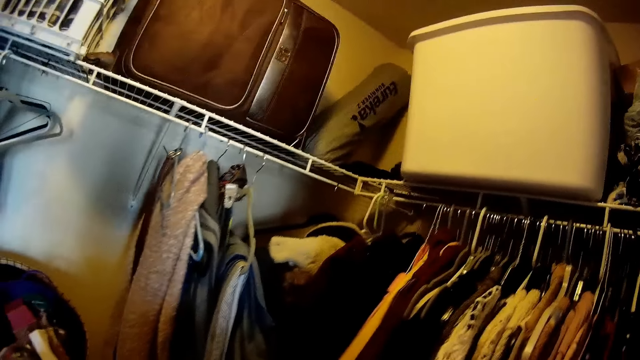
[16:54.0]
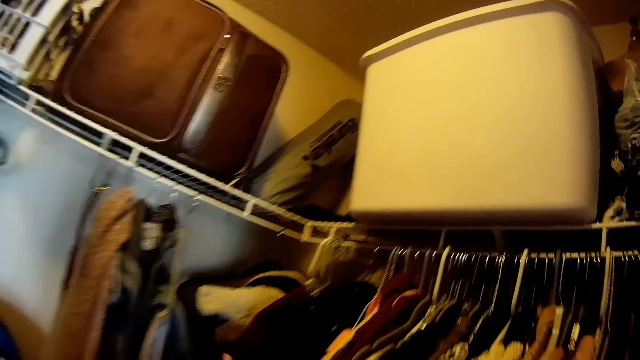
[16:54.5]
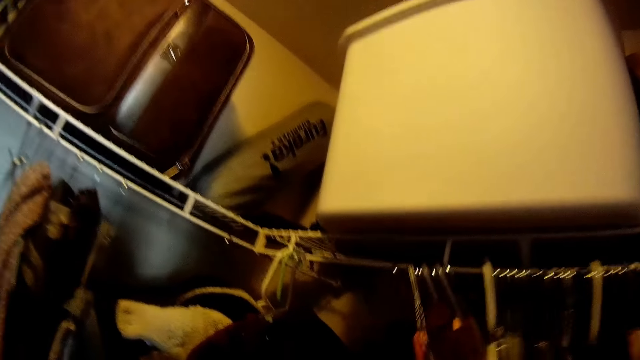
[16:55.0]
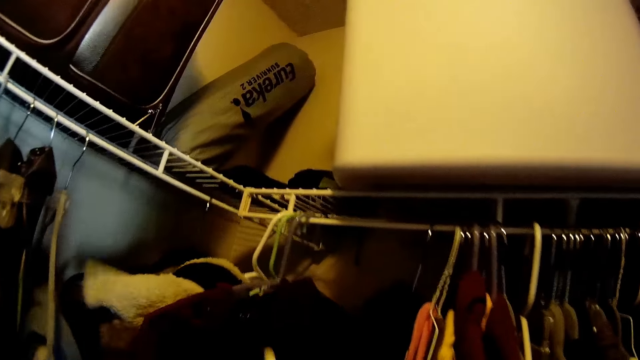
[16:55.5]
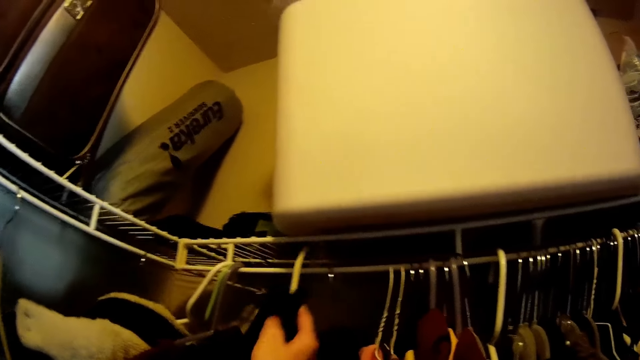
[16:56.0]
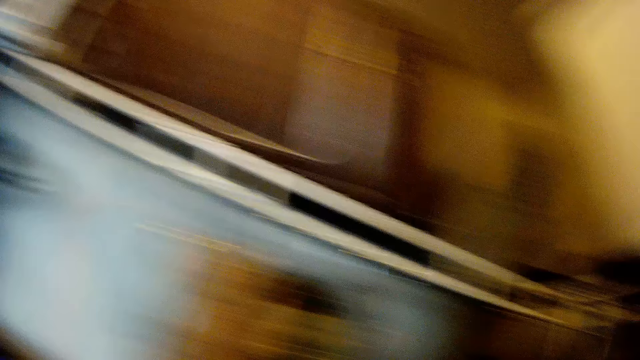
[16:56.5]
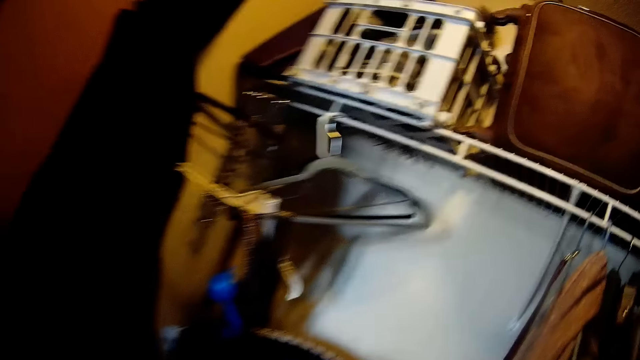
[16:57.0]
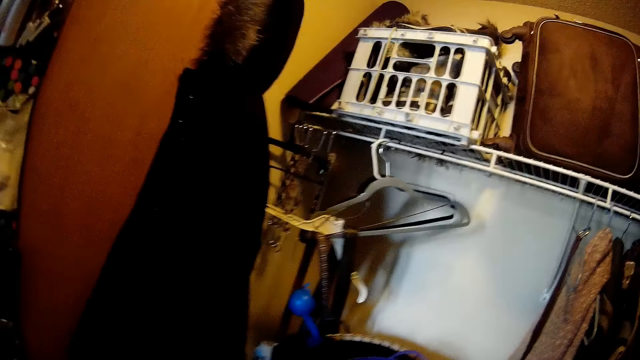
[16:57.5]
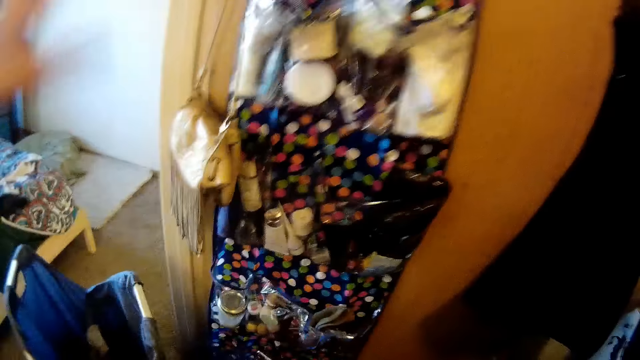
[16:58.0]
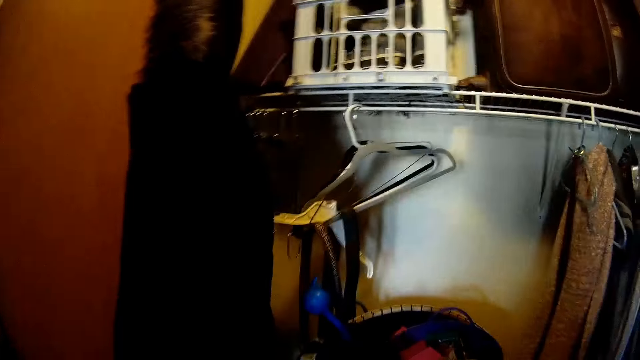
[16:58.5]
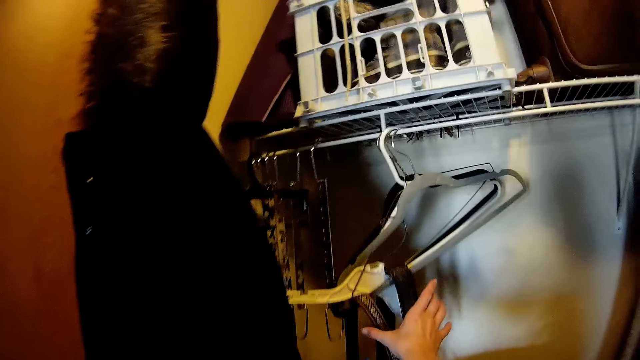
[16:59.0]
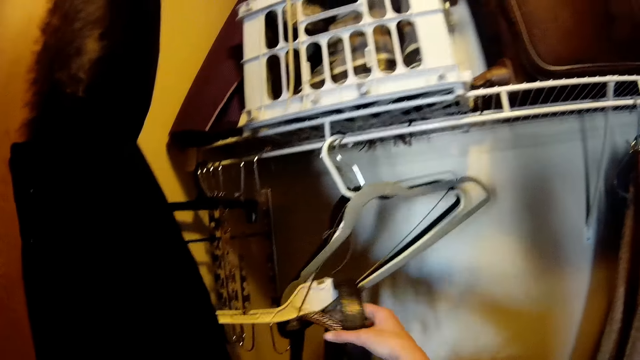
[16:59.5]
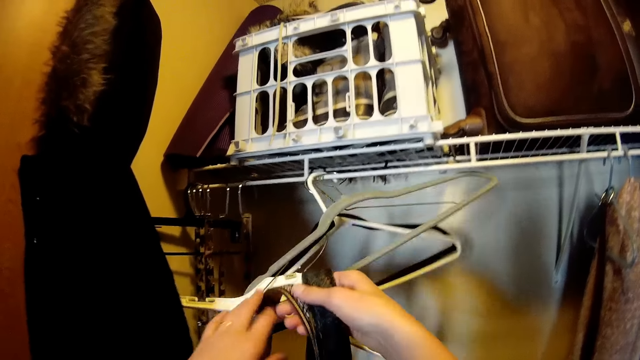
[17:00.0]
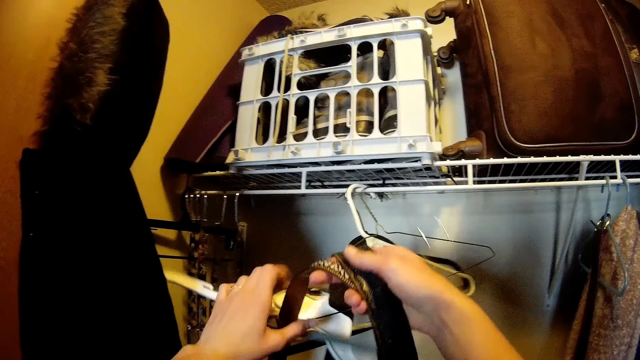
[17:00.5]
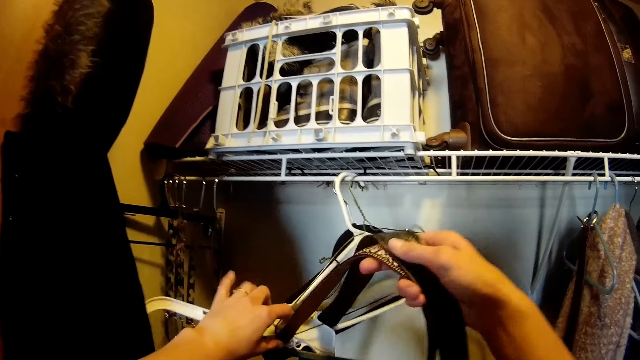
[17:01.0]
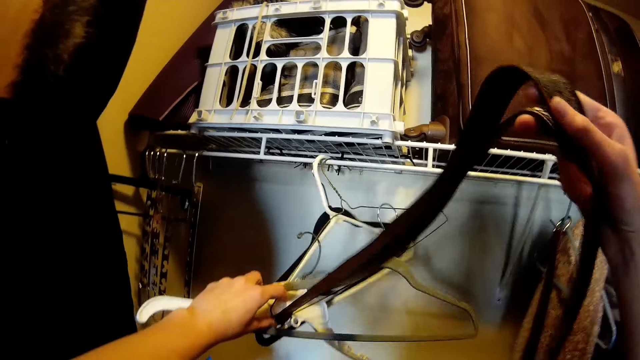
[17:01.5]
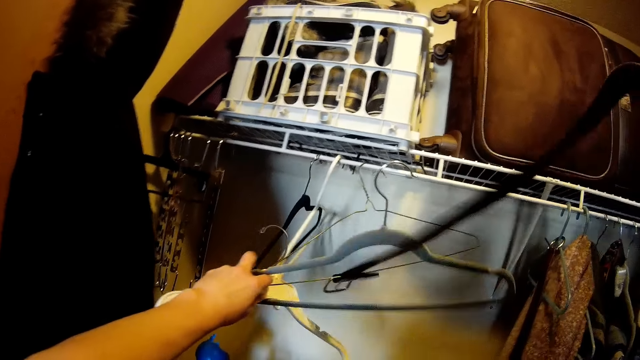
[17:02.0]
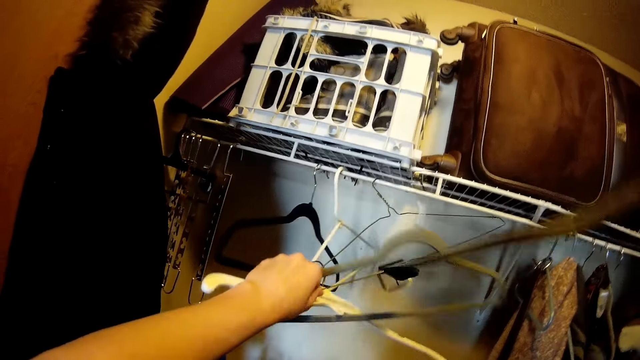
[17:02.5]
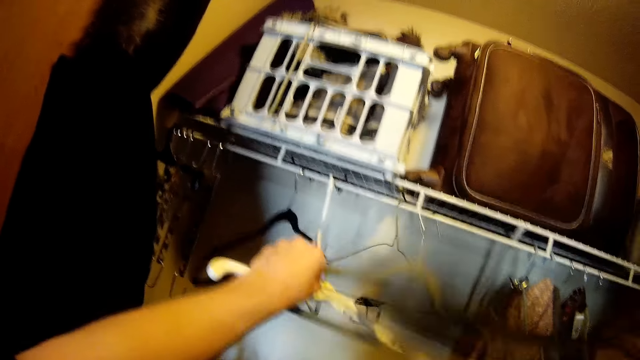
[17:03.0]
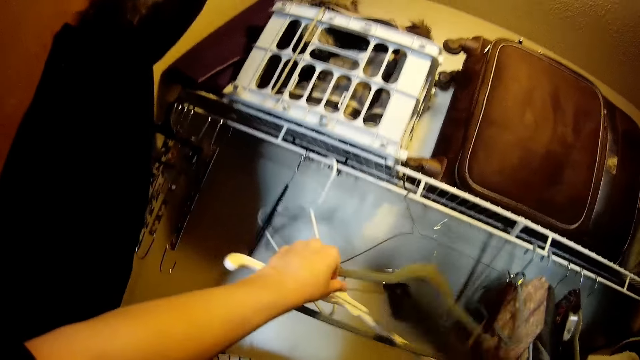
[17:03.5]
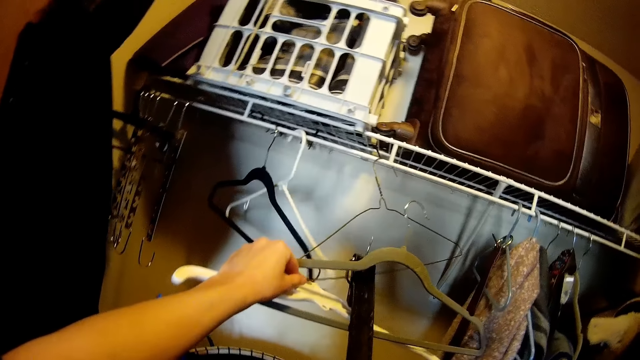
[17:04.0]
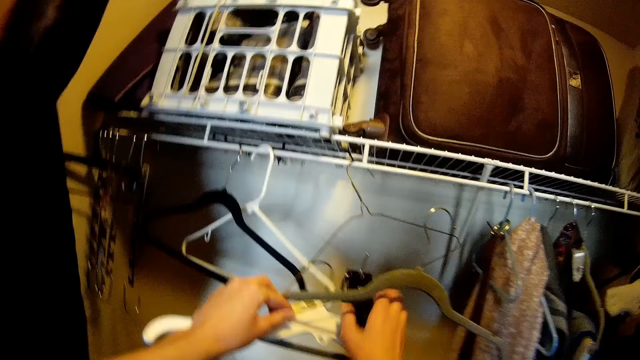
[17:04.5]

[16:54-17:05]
The camera wearer turns around the room. They move clothes on the closet. They put the hanger on the closet. They turn around the room. They pick belts from the hanger.

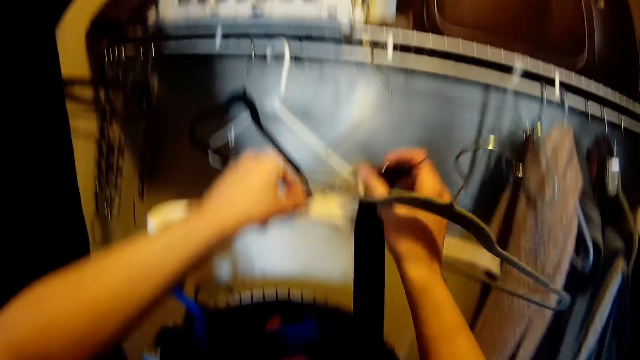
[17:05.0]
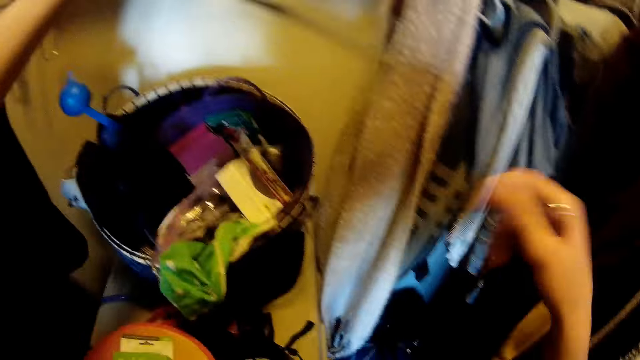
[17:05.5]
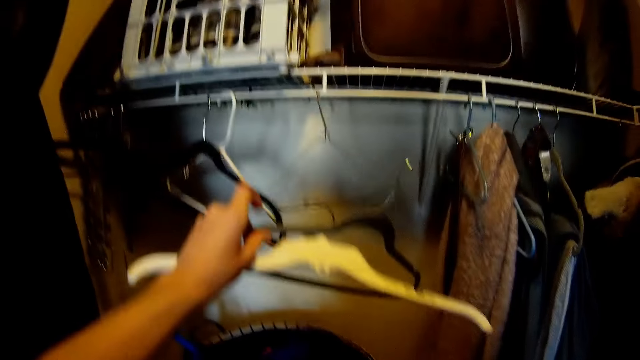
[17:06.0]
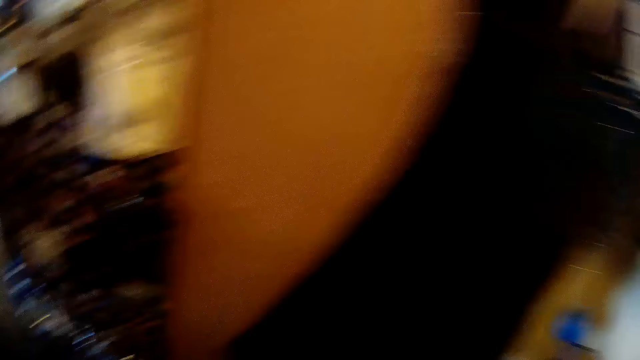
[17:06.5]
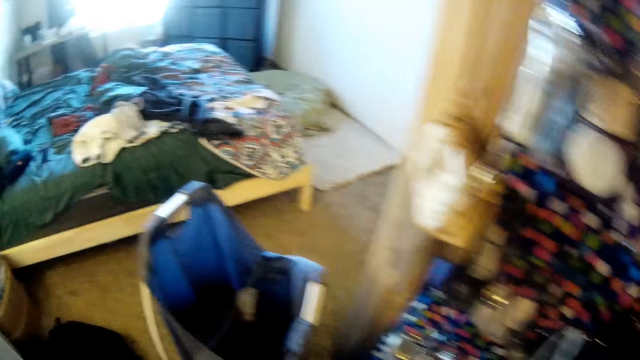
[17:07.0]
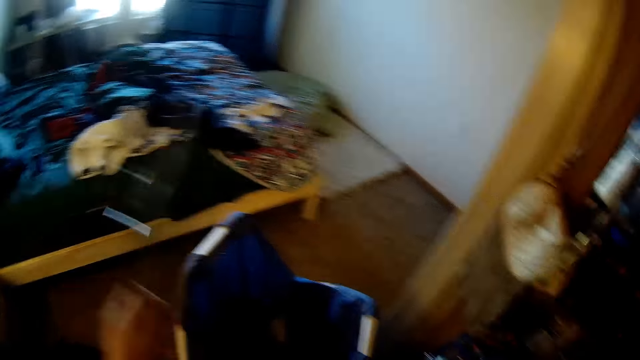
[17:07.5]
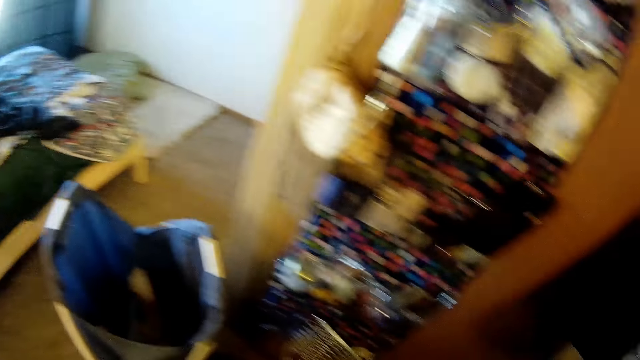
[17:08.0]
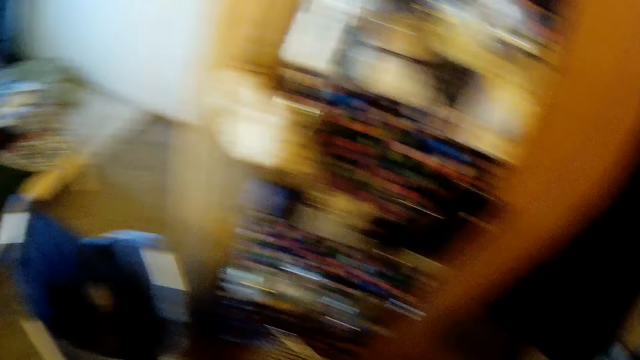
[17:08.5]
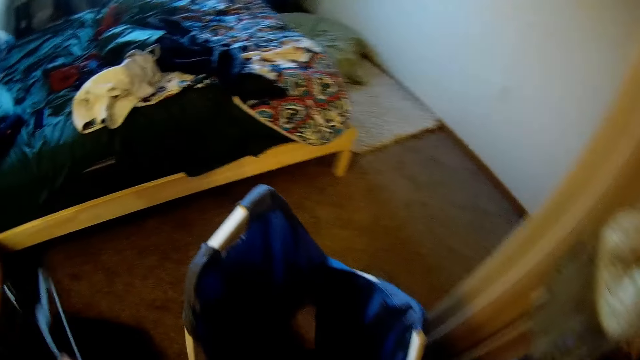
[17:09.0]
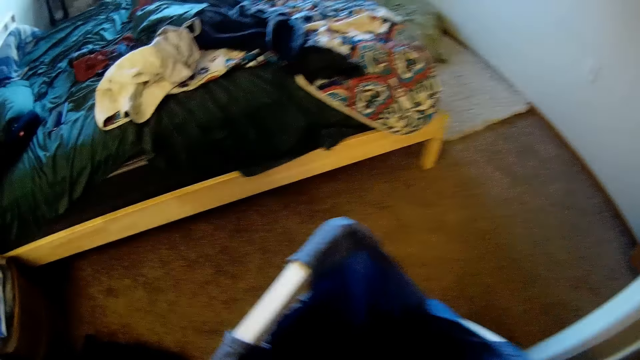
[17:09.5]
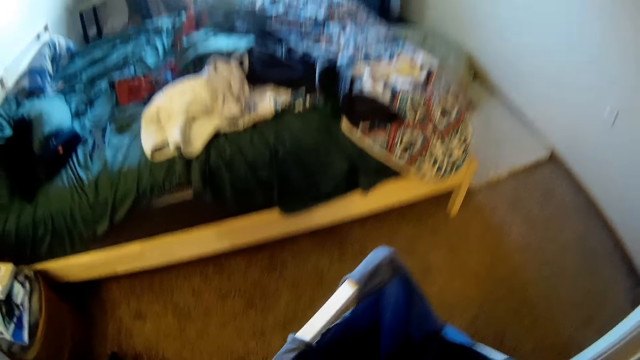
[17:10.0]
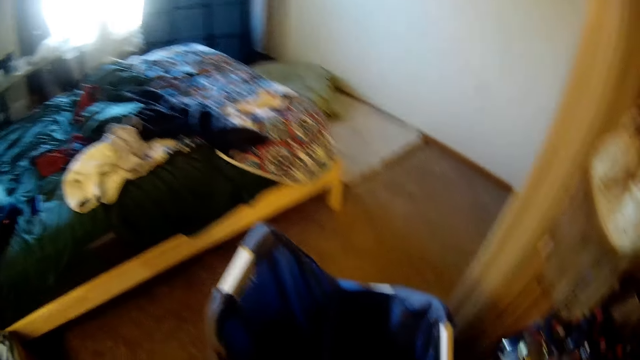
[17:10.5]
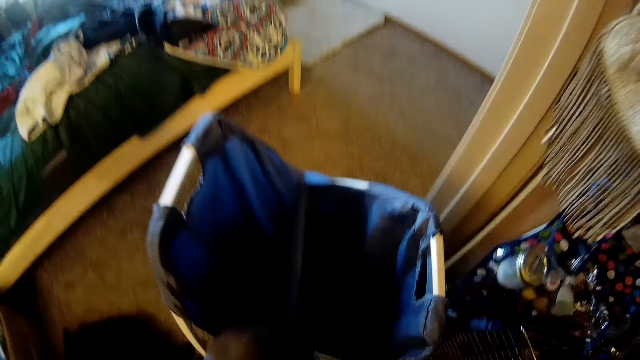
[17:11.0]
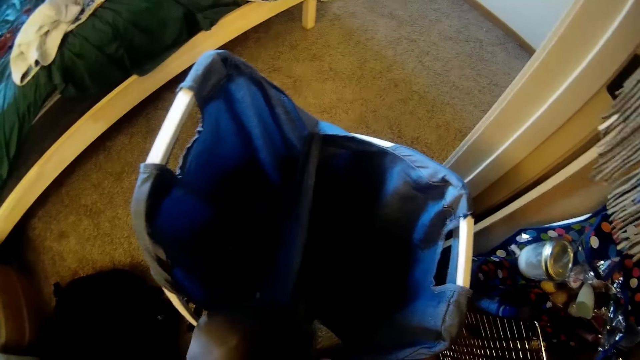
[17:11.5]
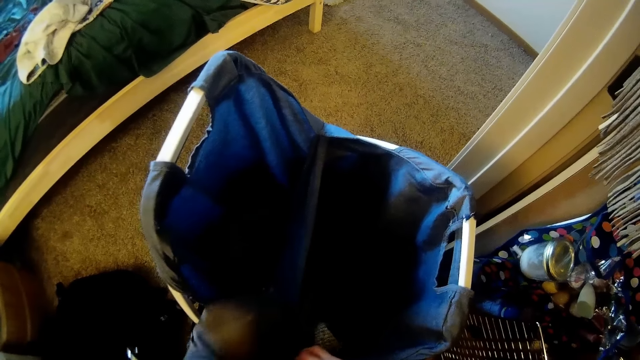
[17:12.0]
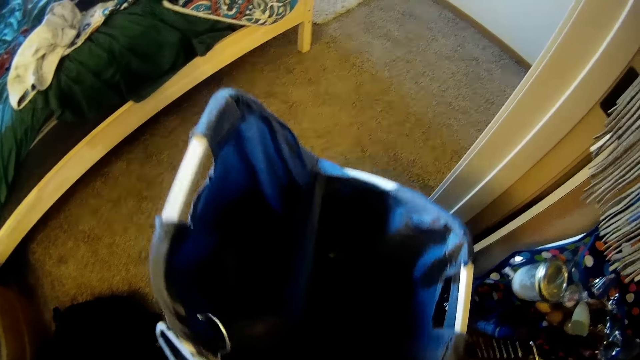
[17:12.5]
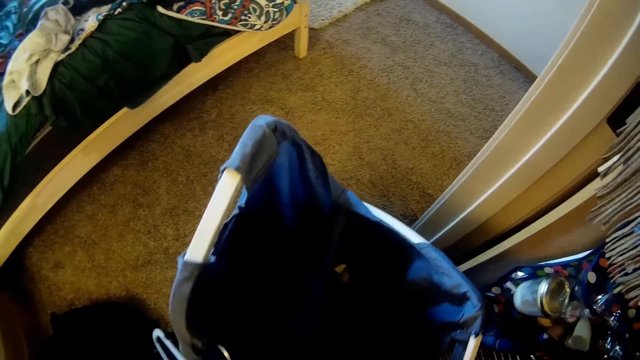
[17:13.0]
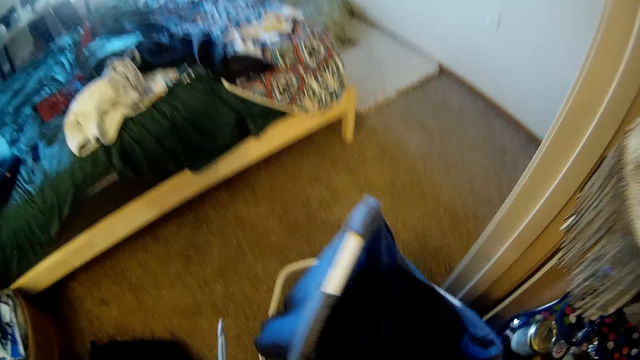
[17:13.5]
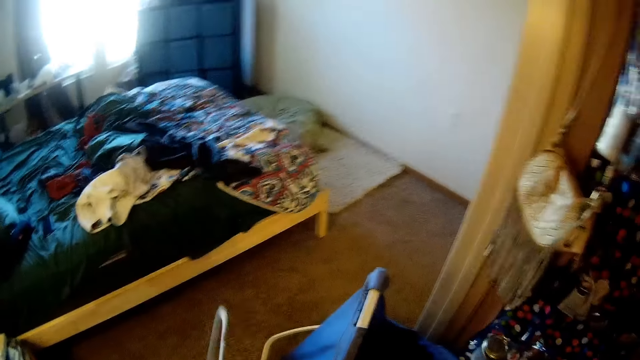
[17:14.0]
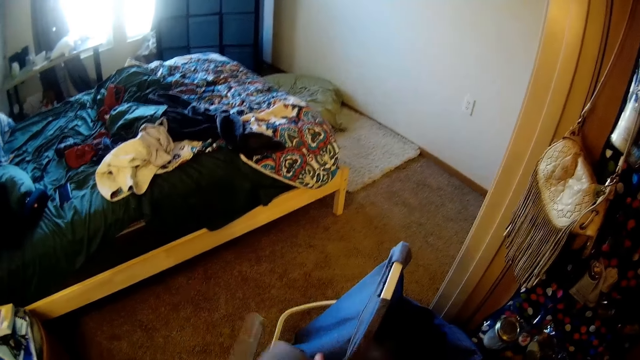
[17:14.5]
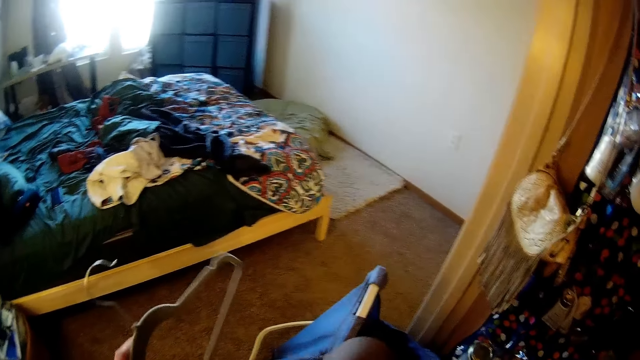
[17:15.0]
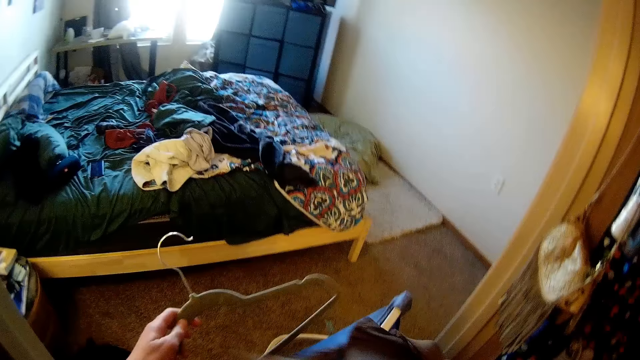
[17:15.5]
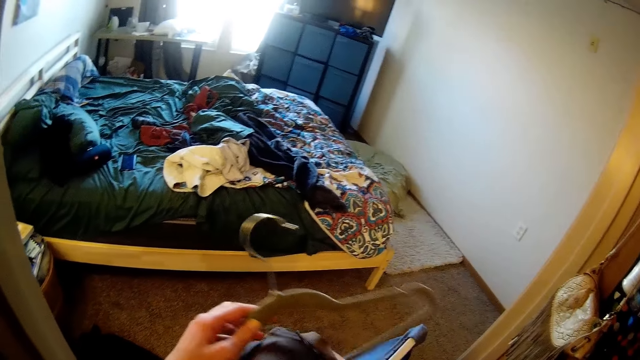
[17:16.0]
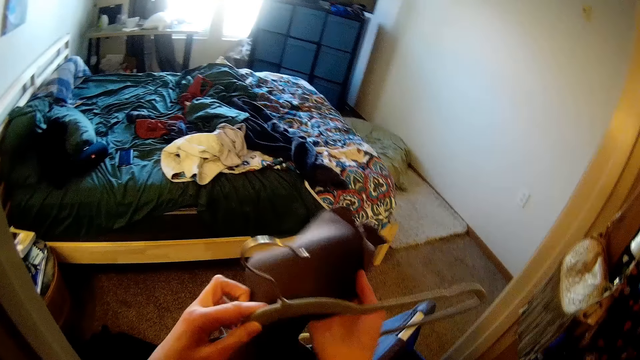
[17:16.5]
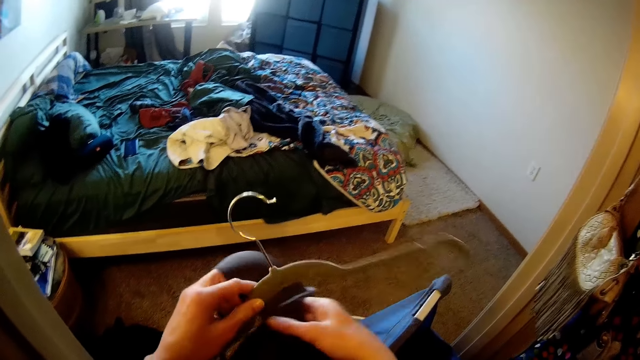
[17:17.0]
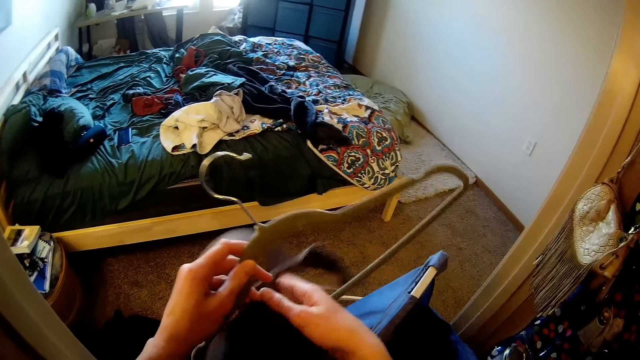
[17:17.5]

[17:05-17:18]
The camera wearer picks a hanger. They turn around the room. They place a bra on the hanger. They pick the bra.
